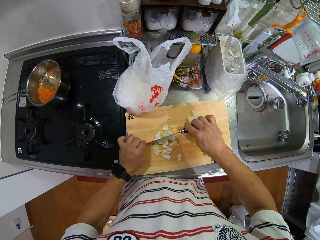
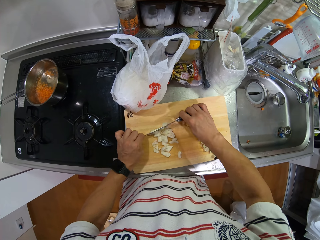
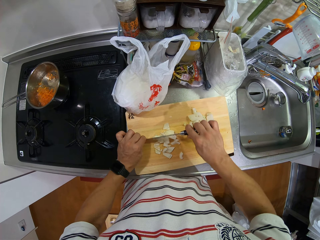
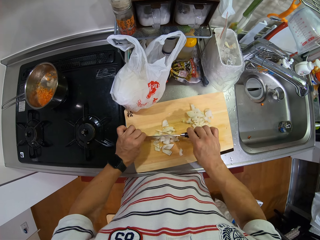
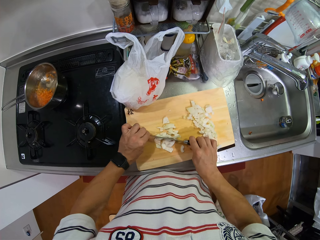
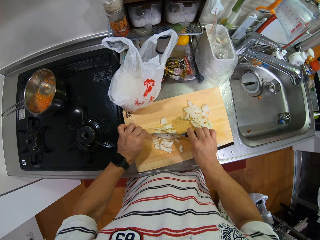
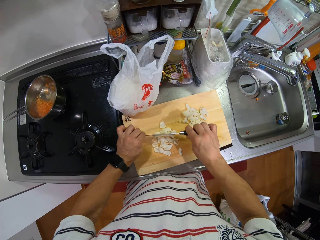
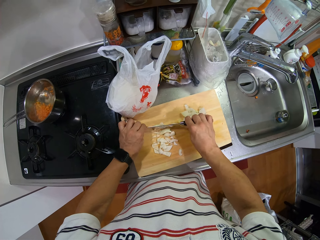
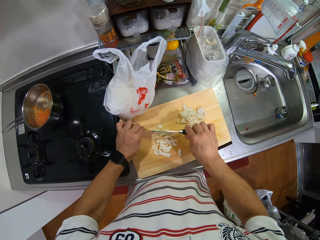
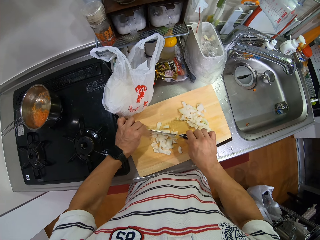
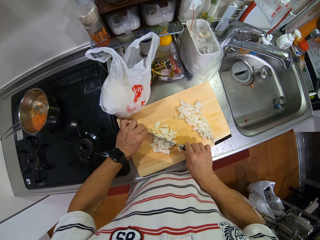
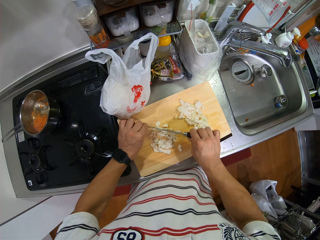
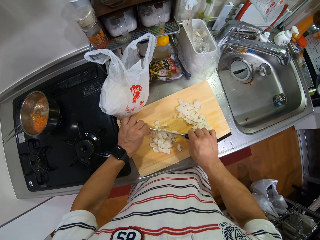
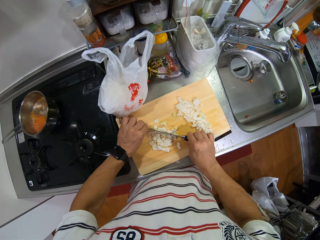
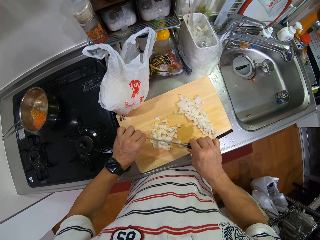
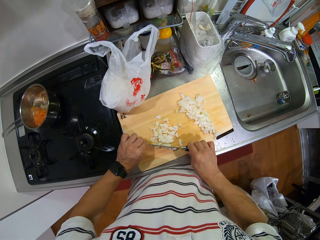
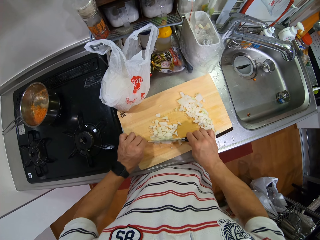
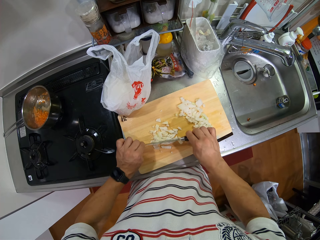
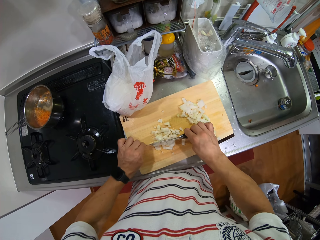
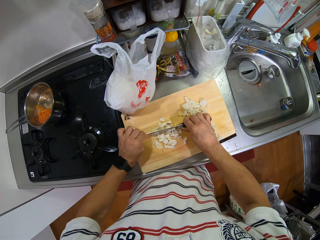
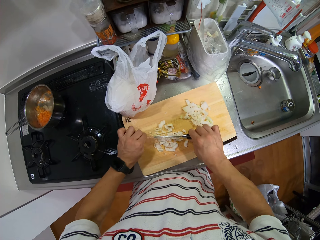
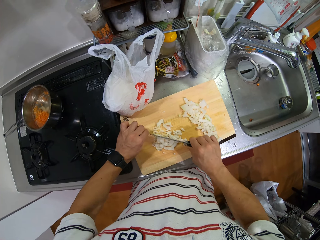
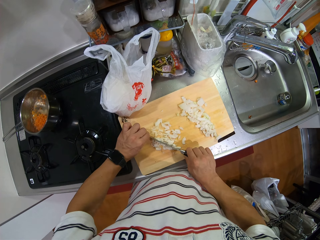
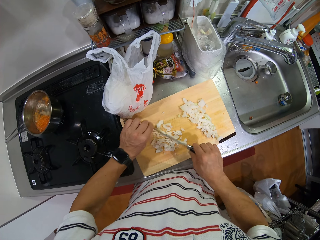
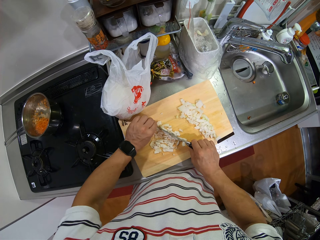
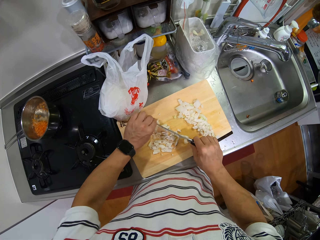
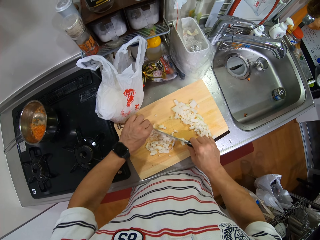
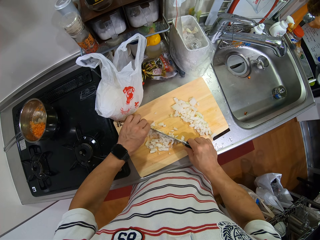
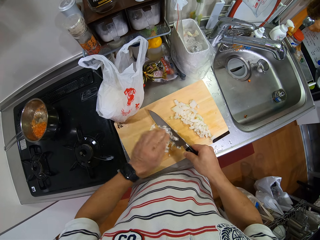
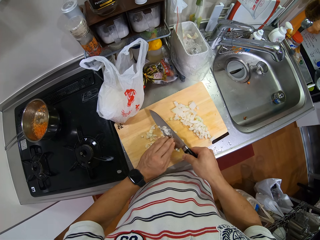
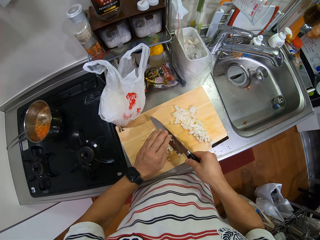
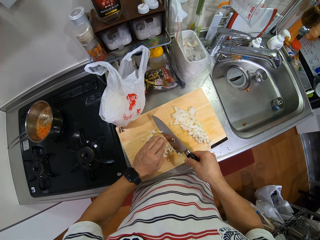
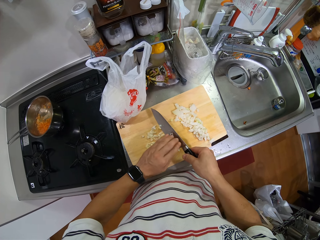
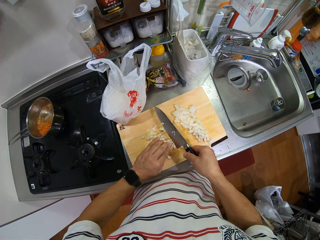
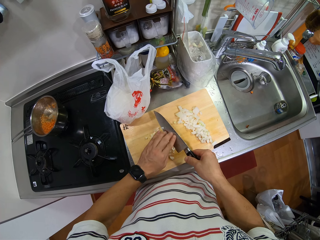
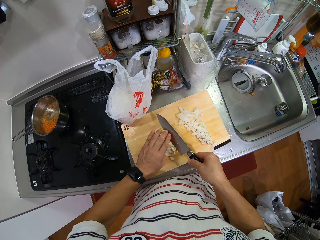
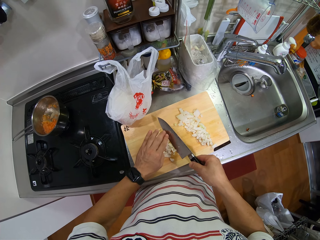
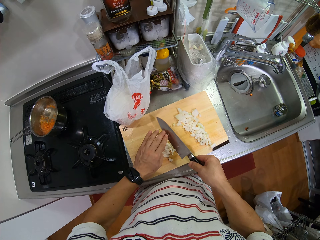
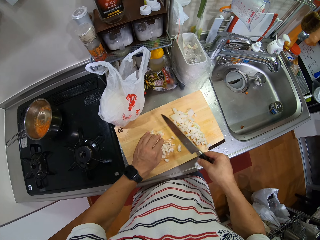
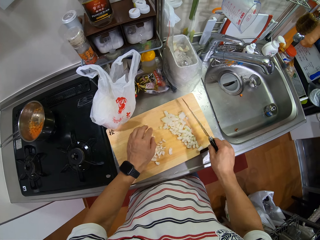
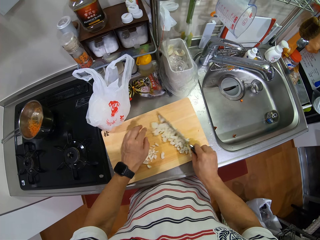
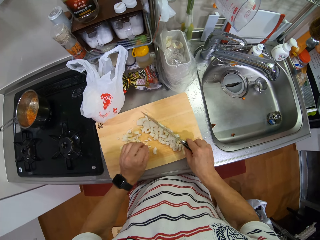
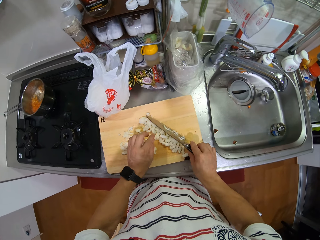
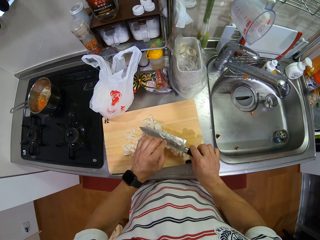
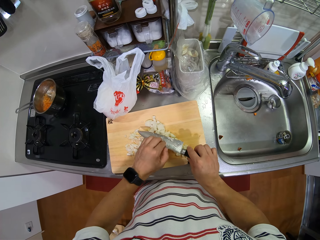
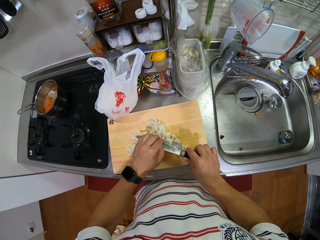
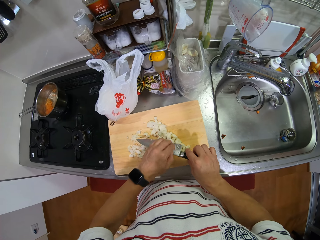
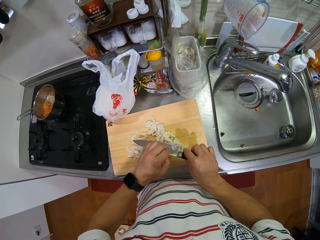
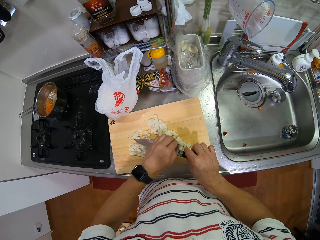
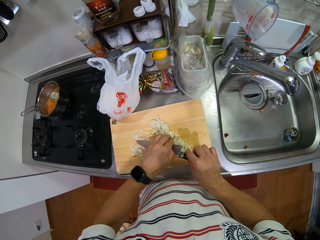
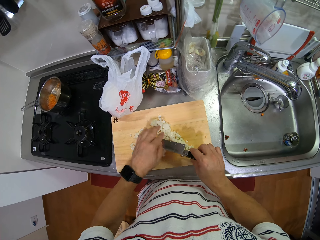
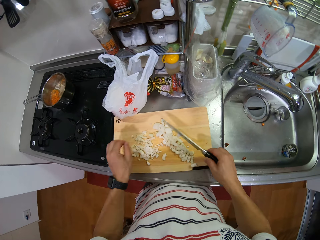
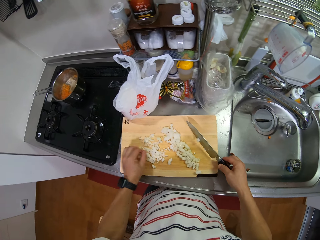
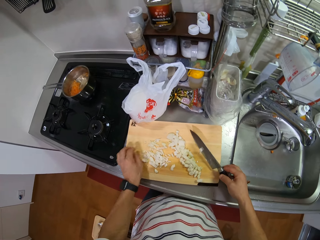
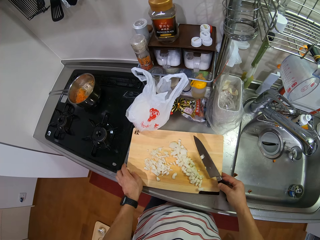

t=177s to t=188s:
The camera wearer removes the onion pieces from the knife. They move the onion pieces on the chopping board, and remove the onion pieces from the knife.

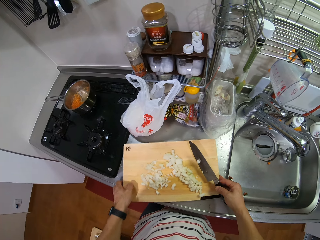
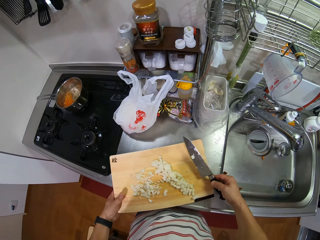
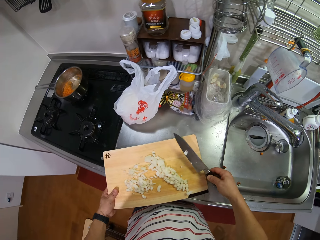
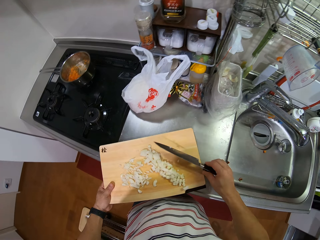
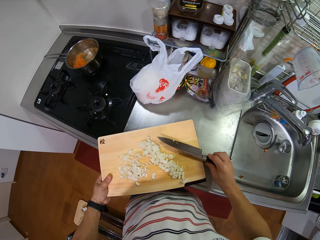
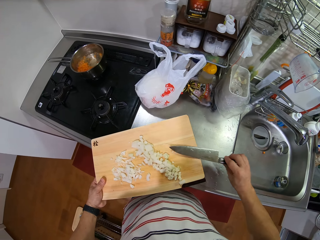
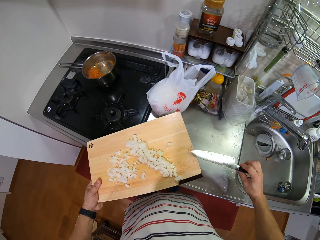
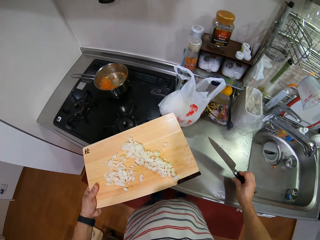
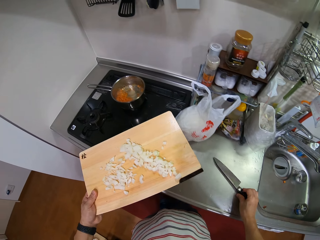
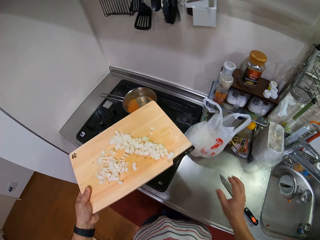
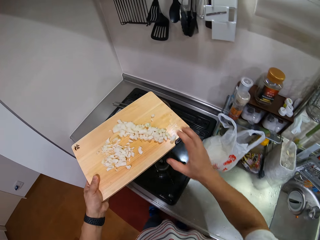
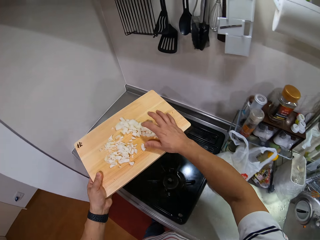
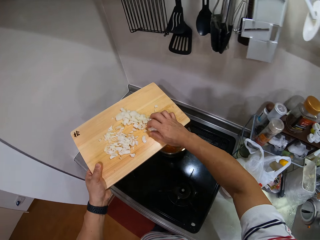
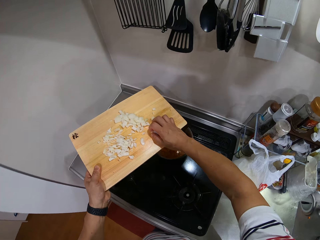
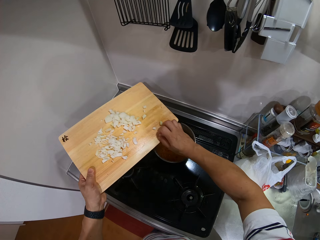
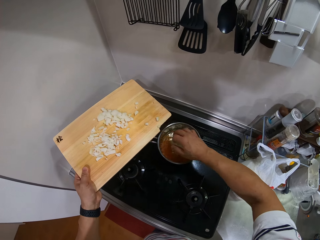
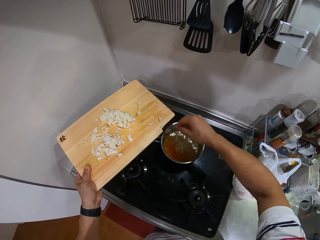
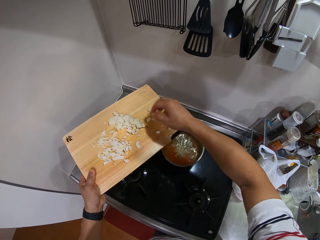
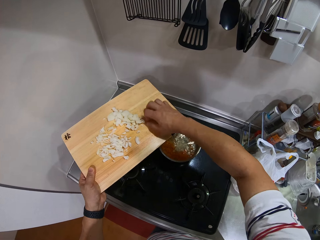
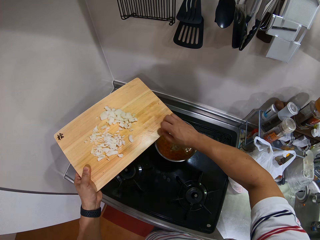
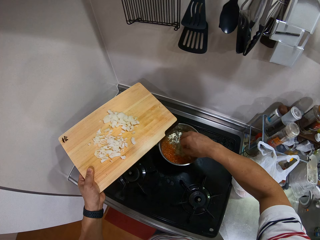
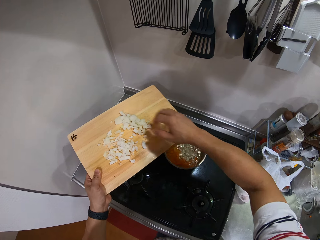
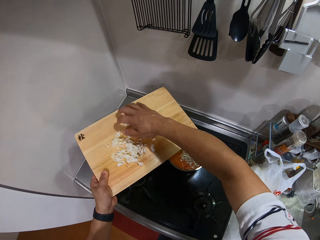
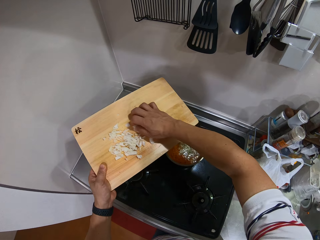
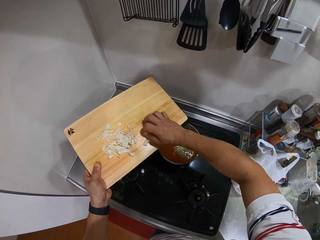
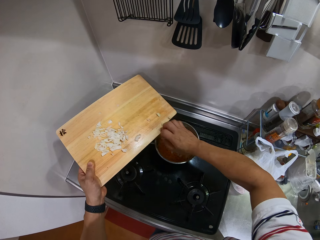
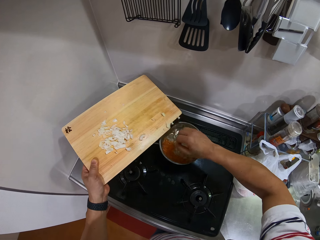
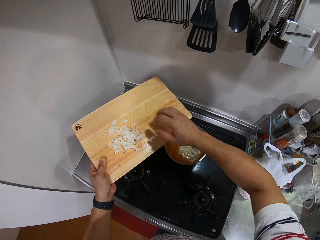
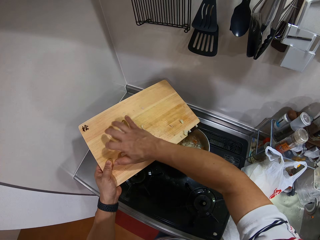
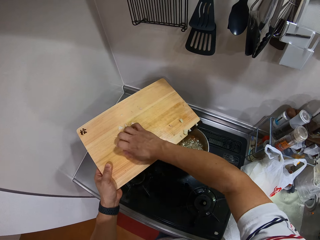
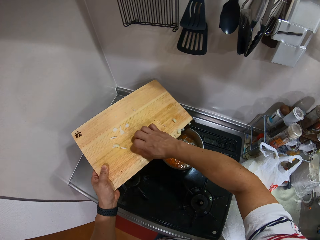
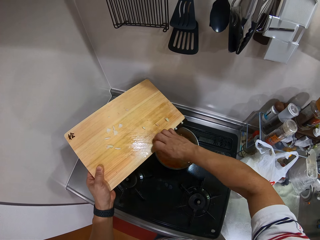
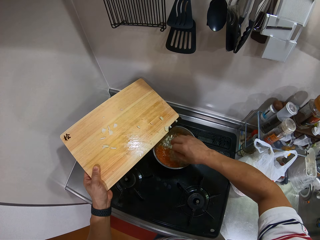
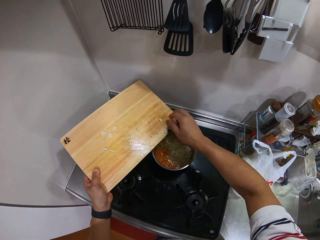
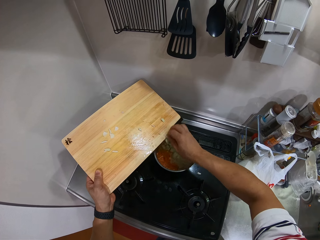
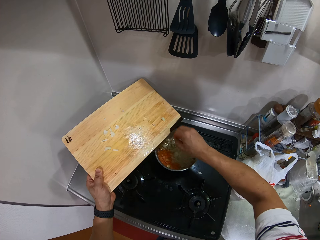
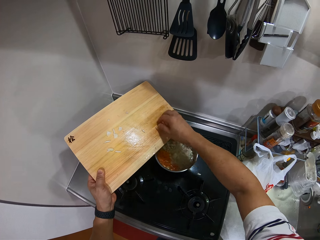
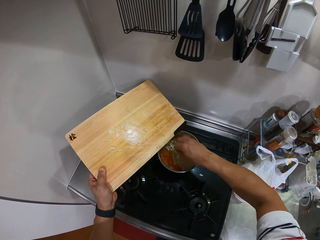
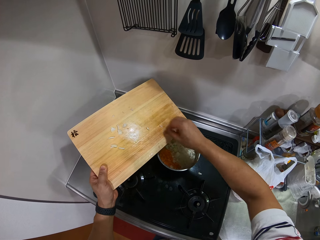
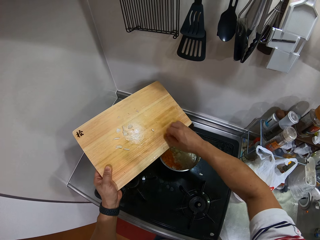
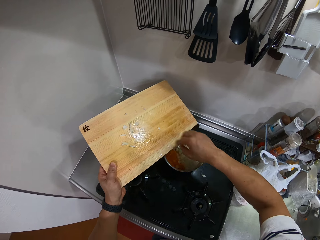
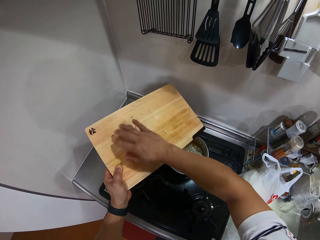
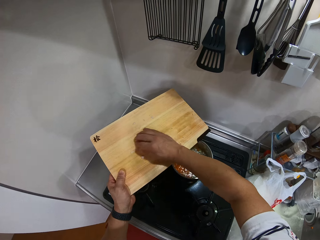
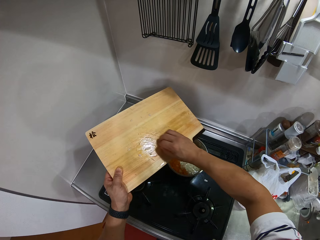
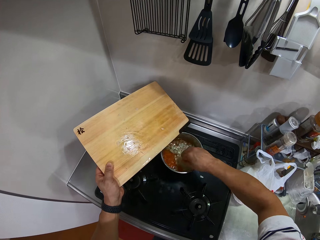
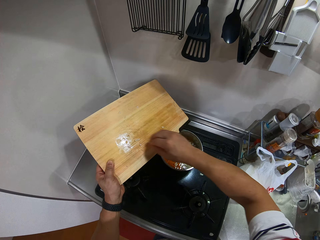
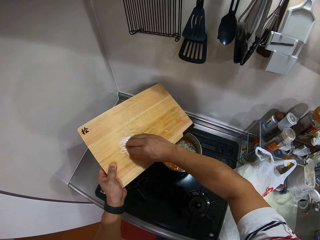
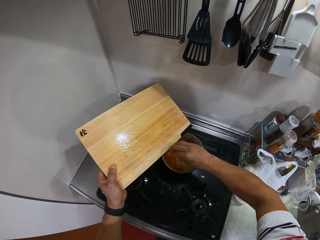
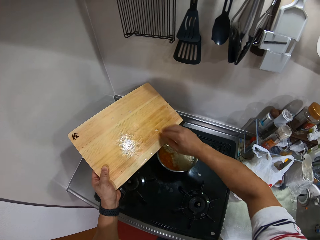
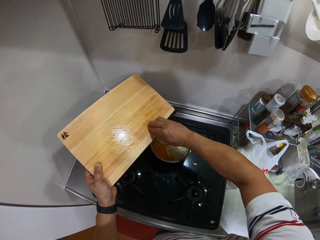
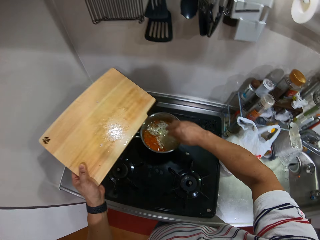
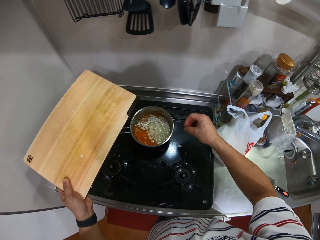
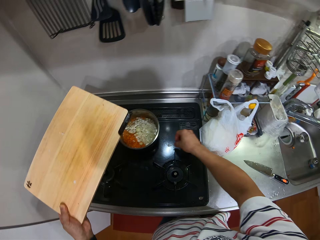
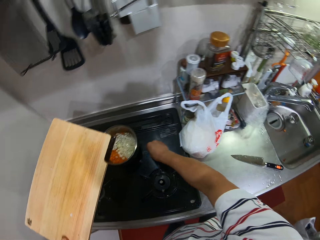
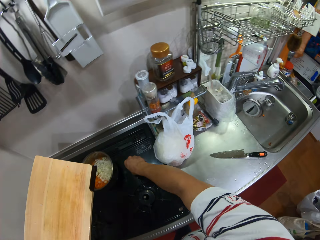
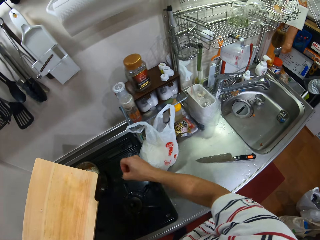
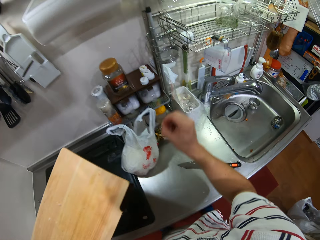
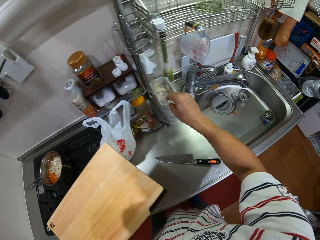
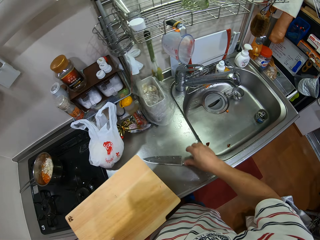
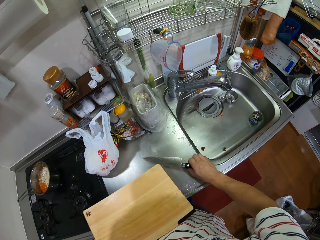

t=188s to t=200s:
The camera wearer picks up the chopping board. They rub the knife on the chopping board, and put the knife on the kitchen counter. They pick onions from the chopping board. They put the chopped onion in the frying pan or cooking pot. They pick onions from the chopping board. They put the chopped onion in the frying pan. They pick onions from the chopping board. They put the chopped onion in the frying pan.
